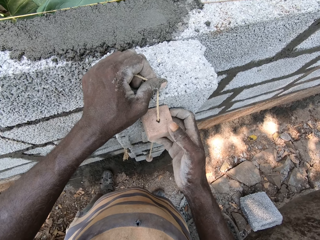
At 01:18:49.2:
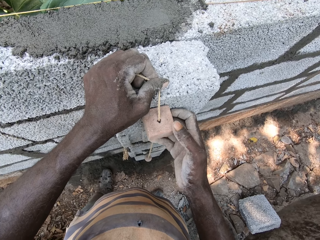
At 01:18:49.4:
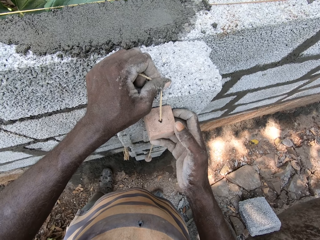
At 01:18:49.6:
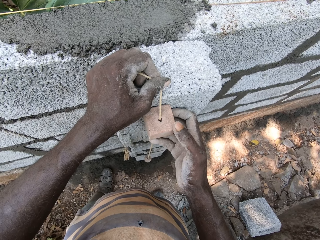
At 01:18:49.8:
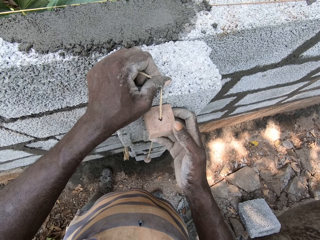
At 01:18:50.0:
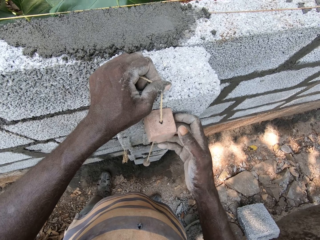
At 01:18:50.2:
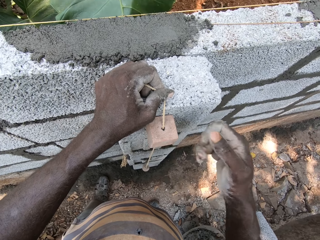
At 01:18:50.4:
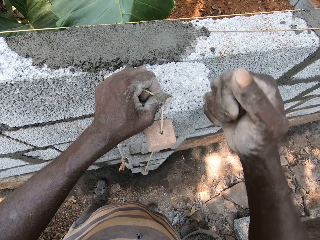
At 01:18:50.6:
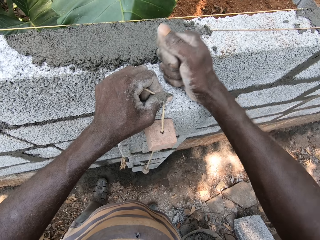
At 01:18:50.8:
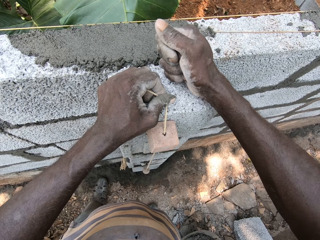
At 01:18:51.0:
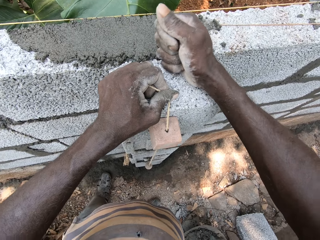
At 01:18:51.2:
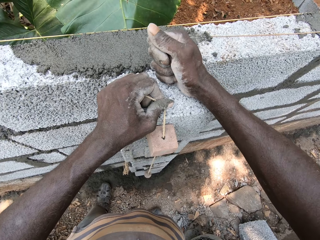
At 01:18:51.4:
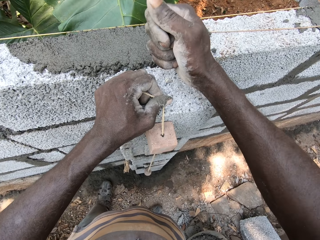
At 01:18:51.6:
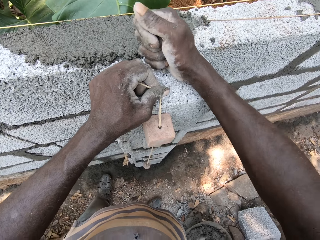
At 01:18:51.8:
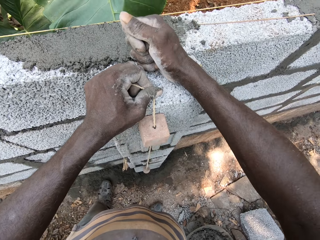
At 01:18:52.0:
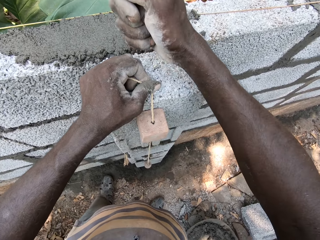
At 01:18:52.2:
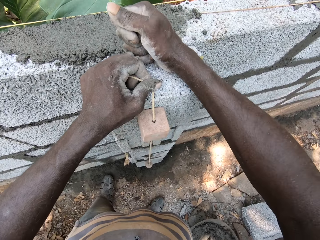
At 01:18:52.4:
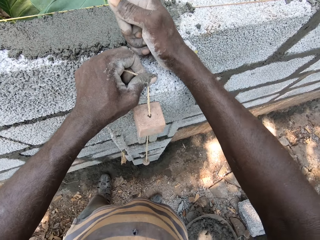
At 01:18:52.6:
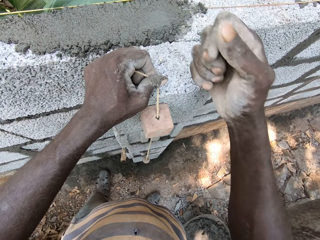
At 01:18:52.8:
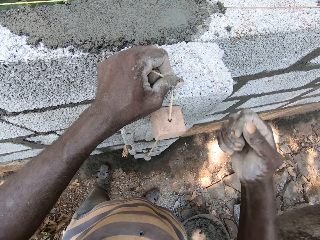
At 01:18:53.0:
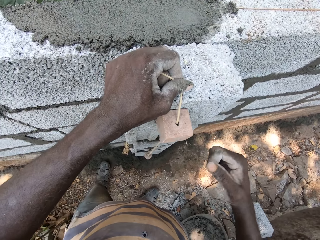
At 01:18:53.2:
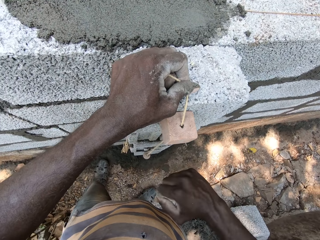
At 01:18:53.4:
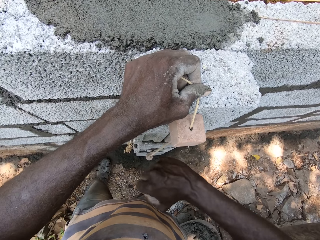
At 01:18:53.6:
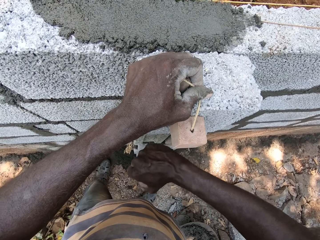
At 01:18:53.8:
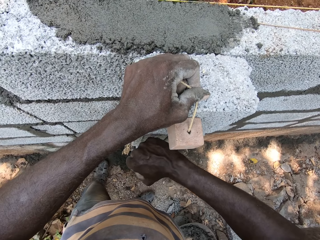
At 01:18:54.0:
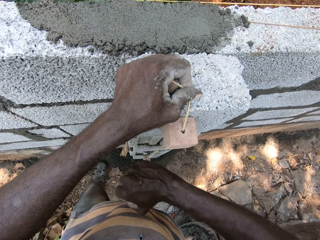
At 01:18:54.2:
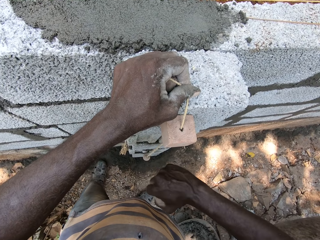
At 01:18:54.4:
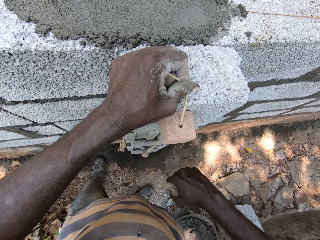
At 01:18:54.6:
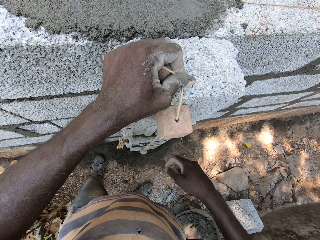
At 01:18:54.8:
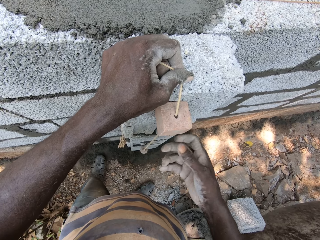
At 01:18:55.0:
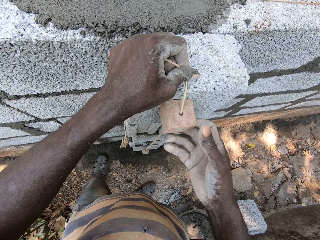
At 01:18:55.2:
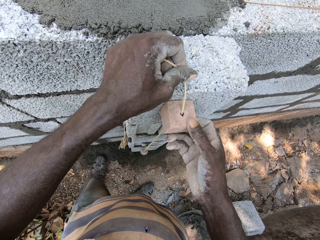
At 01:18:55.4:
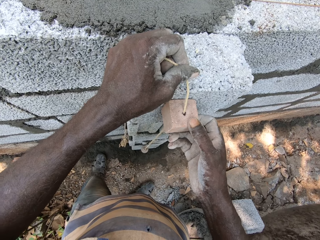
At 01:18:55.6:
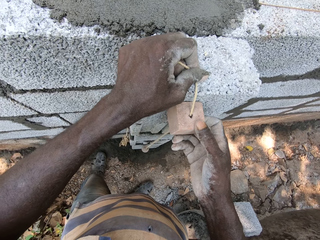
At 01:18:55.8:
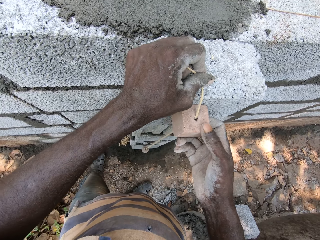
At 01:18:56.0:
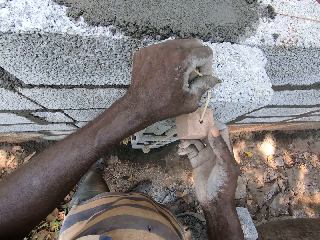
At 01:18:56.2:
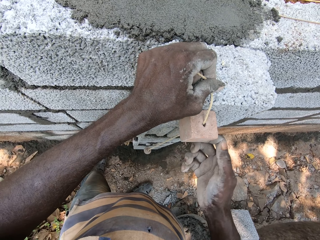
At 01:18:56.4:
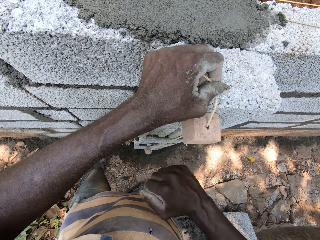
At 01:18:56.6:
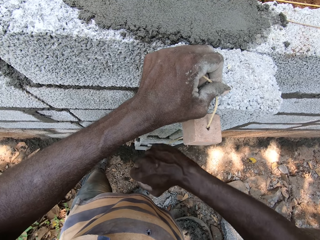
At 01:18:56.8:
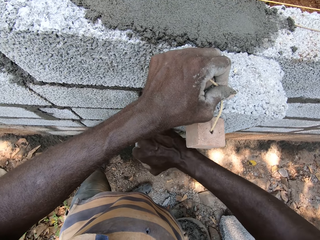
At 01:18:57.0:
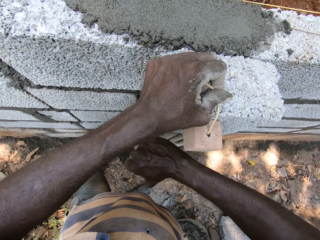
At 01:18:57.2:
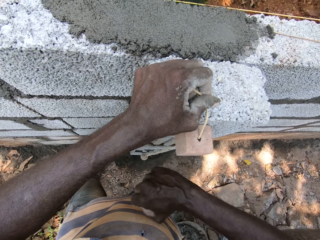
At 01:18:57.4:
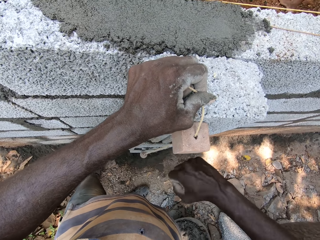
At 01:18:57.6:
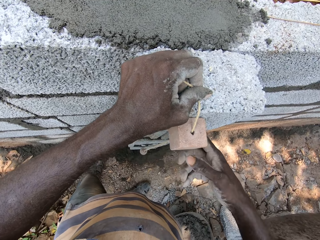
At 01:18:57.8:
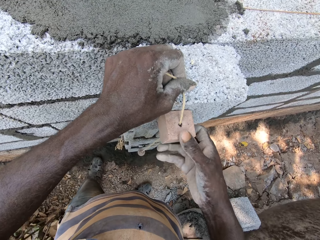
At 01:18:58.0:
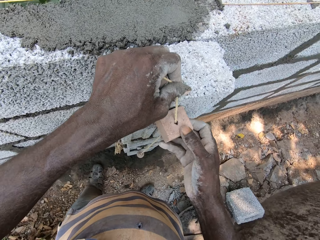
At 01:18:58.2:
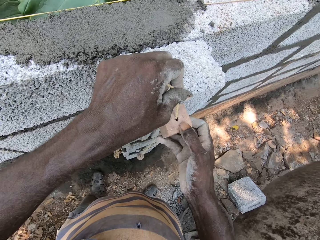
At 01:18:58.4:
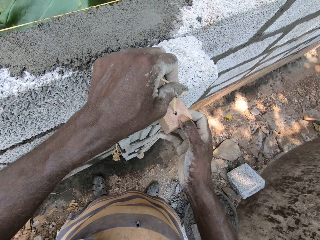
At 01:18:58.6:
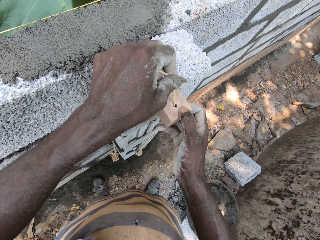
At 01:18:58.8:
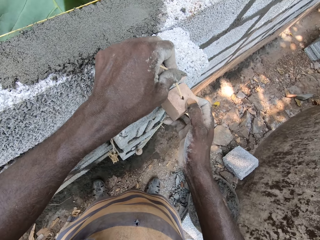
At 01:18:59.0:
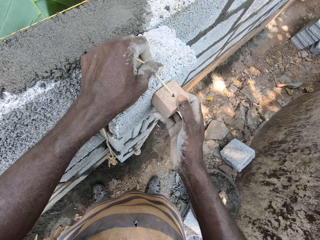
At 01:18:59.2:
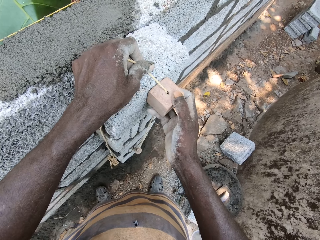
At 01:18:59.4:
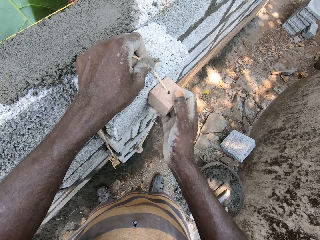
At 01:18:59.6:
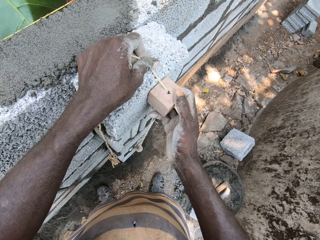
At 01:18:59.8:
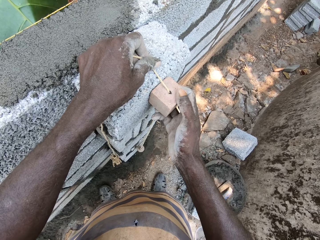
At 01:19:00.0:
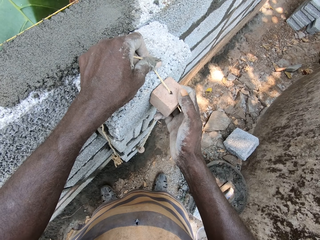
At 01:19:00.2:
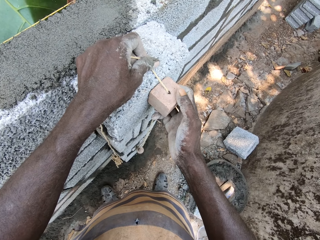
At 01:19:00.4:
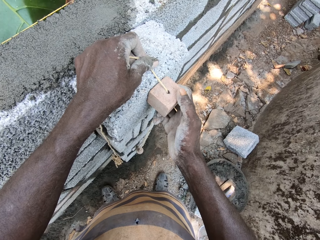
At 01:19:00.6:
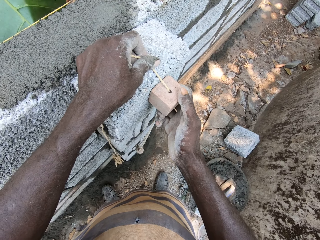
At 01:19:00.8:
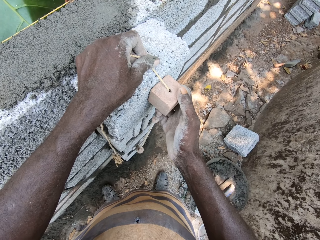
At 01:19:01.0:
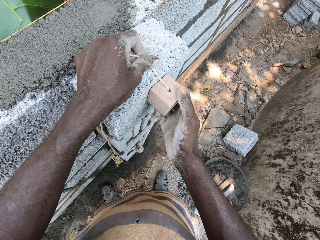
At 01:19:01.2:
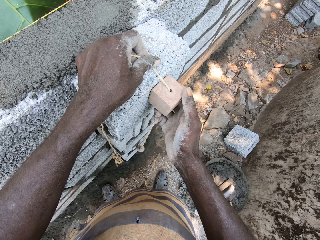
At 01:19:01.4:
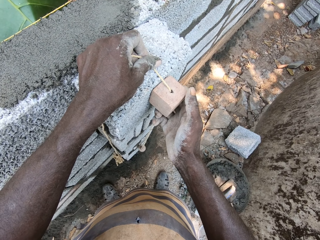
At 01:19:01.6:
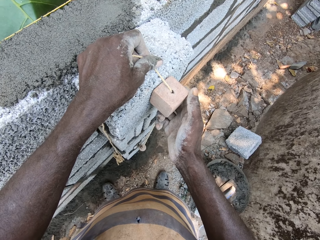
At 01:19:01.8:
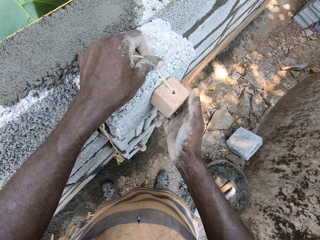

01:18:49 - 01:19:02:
The camera wearer adjusts a block with the right hand. They adjust a plumb bob on the block. They adjust the block with the right hand. They move the plumb bob on the wall.

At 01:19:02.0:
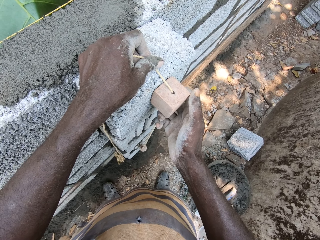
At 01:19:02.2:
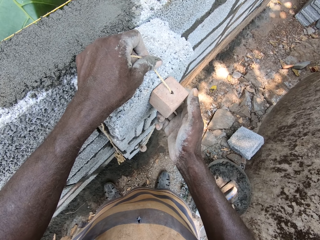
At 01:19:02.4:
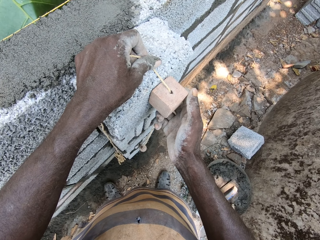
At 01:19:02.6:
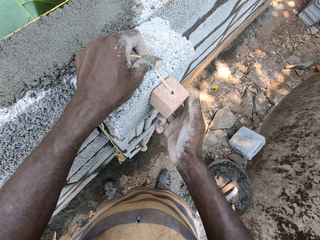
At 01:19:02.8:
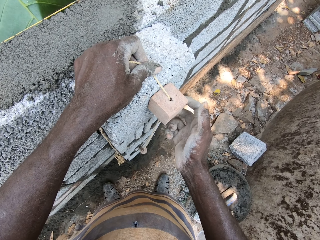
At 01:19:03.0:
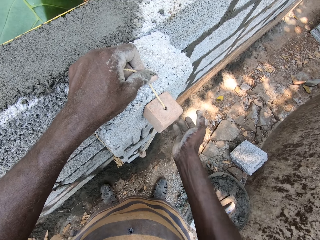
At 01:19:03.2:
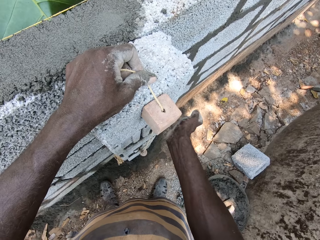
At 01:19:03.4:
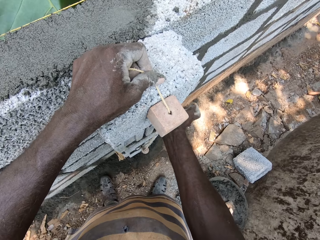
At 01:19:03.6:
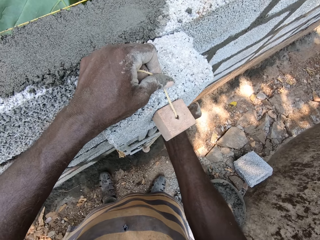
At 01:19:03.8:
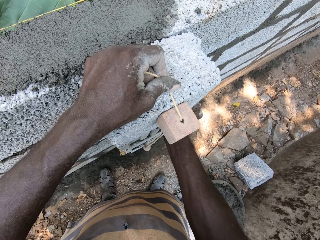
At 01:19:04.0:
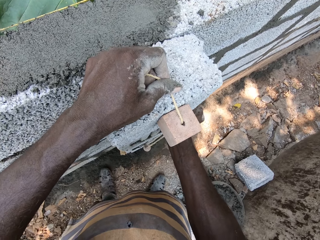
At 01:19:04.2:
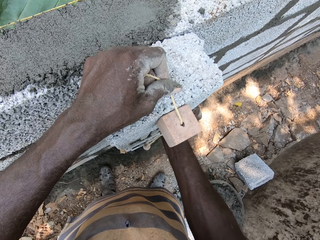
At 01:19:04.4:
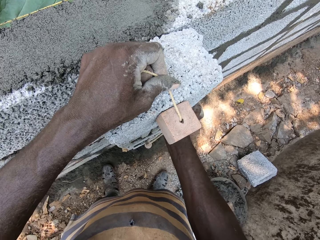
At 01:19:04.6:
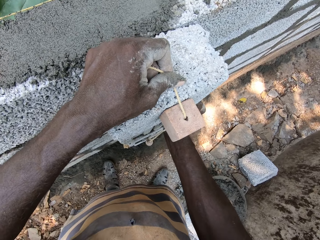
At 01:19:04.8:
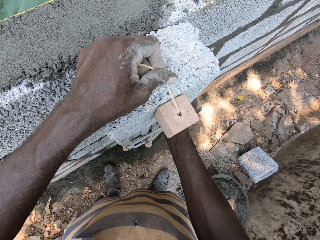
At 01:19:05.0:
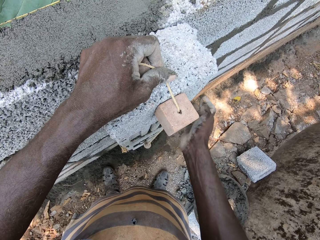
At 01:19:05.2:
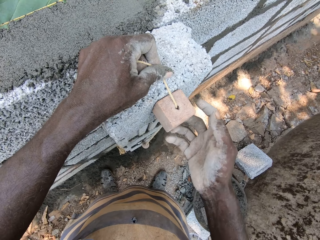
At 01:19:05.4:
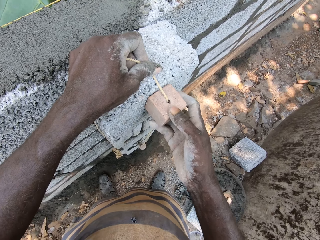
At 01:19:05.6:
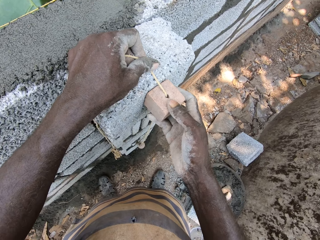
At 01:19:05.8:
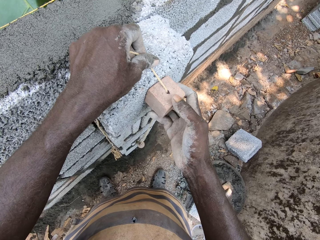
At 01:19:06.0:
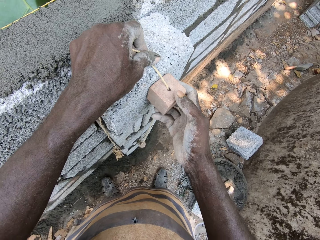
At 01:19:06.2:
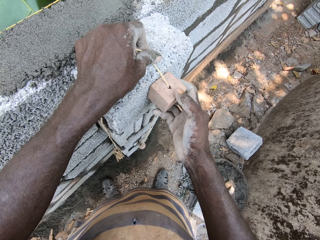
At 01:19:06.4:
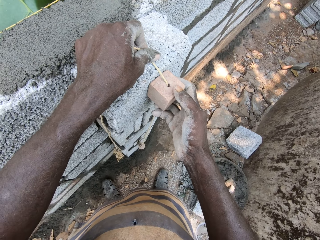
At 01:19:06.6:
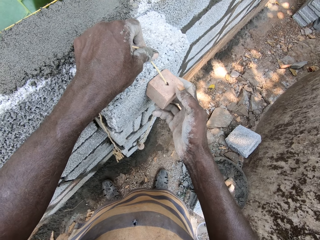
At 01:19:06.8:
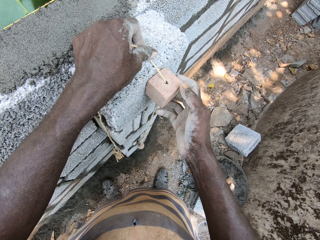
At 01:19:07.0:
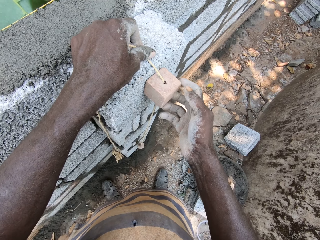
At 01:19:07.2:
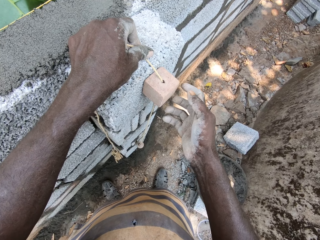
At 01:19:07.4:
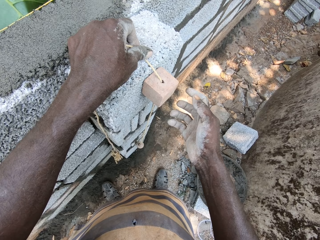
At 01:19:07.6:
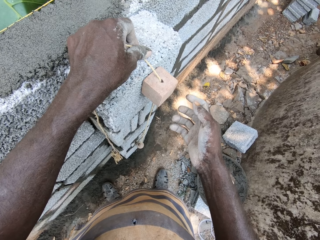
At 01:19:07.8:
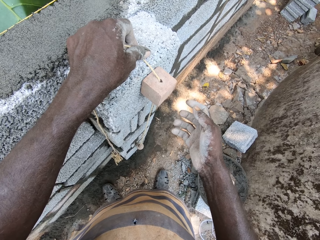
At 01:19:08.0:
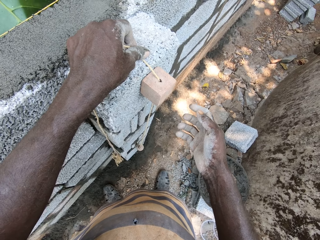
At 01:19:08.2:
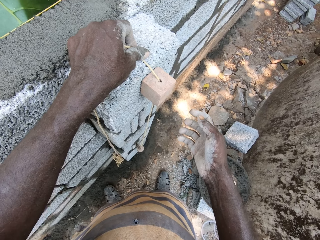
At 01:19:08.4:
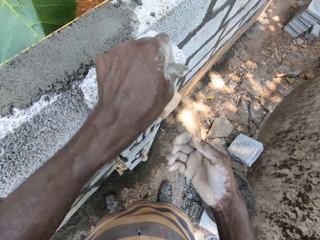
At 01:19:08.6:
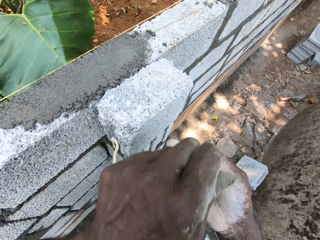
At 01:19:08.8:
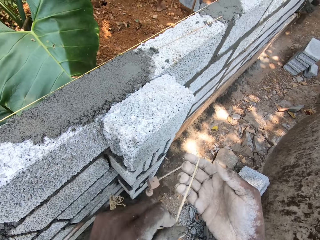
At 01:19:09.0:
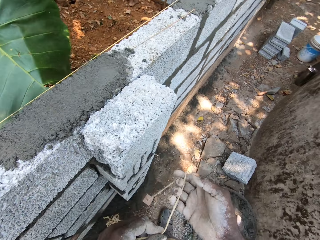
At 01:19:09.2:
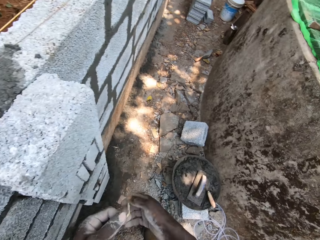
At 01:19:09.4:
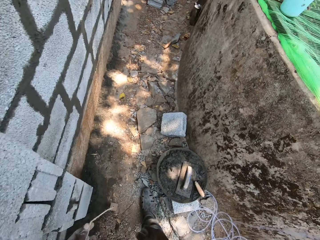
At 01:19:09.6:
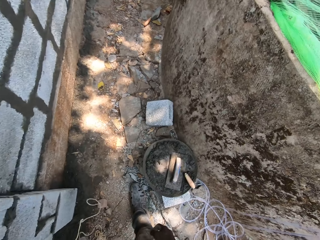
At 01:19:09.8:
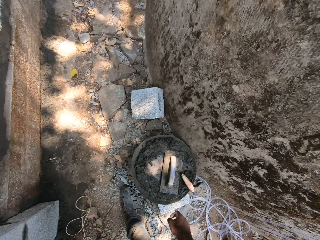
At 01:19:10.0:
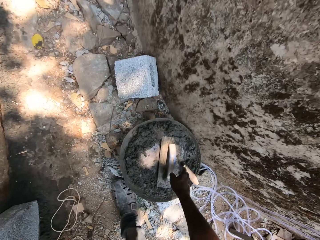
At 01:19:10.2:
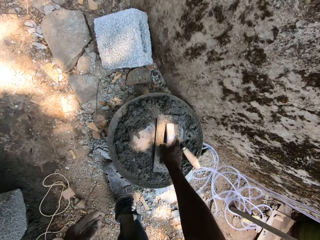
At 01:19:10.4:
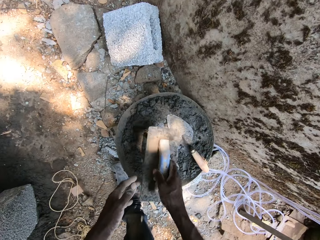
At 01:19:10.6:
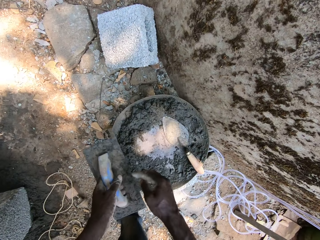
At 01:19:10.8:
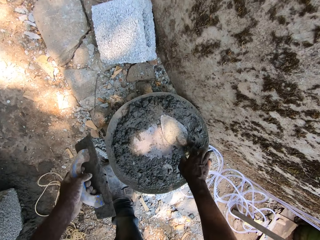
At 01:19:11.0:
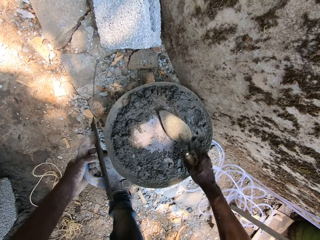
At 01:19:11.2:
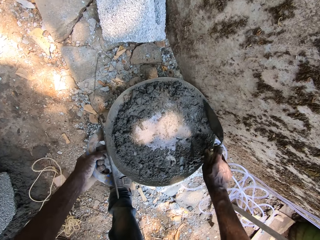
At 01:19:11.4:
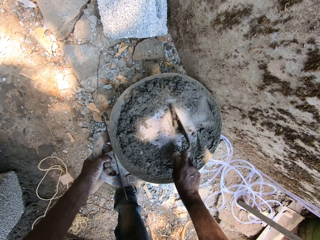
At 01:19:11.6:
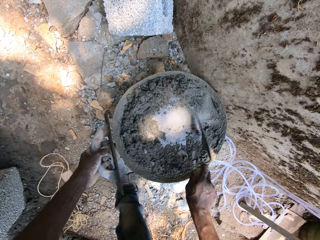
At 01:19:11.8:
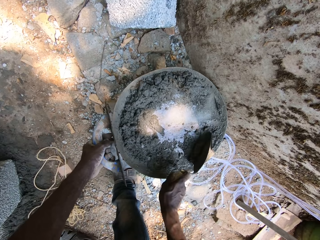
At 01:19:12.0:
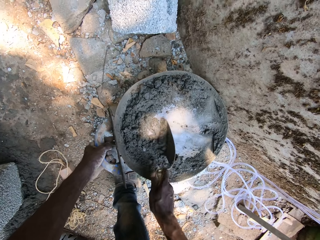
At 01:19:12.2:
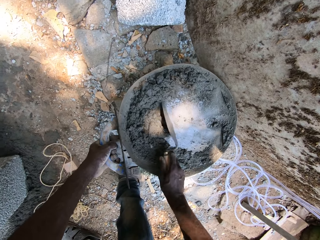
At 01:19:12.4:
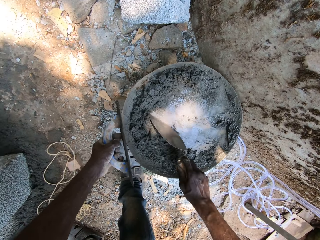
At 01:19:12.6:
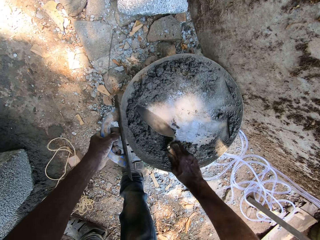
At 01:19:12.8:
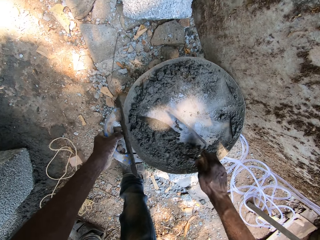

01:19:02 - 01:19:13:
The camera wearer adjusts a block with the right hand. He adjusts a plumb bob on the block with the right hand. He holds the plumb bob with both hands and drops the plumb bob on the ground. He picks up the hand float or plastering trowel with his right hand. He passes the hand float to his left hand. He holds the plastering trowel with the left hand. He picks up the hand trowel with his right hand. He scoops mortar from the head pan with the hand trowel in his right hand. He mixes cement mixture with the trowel.
